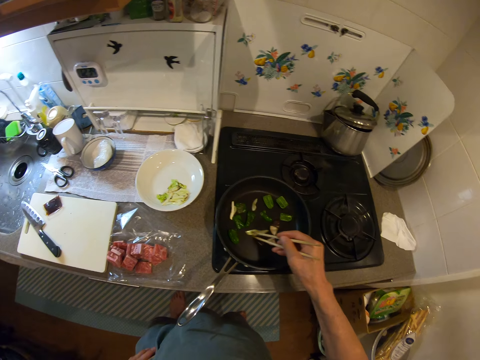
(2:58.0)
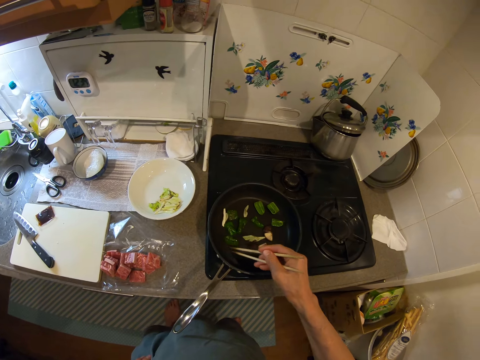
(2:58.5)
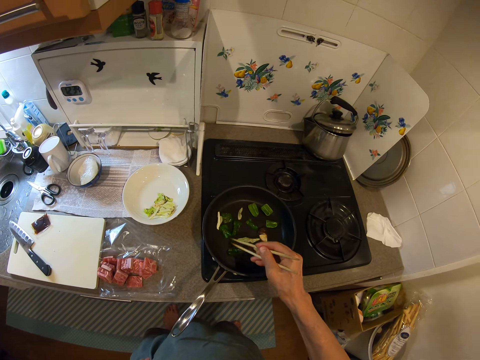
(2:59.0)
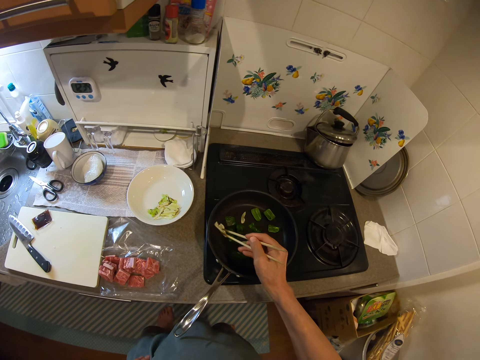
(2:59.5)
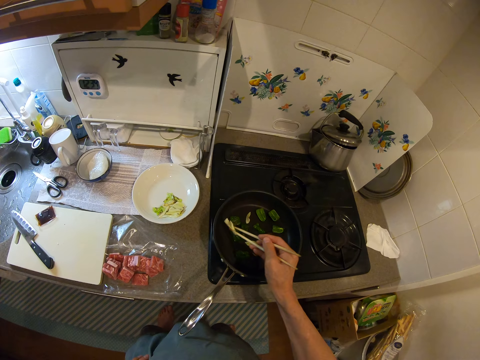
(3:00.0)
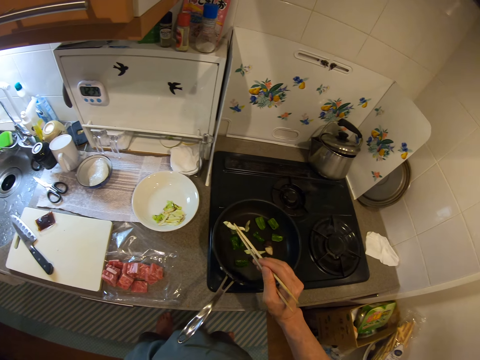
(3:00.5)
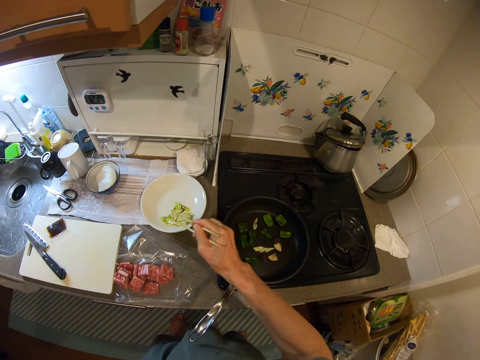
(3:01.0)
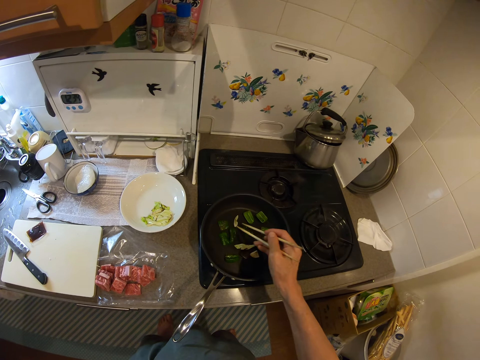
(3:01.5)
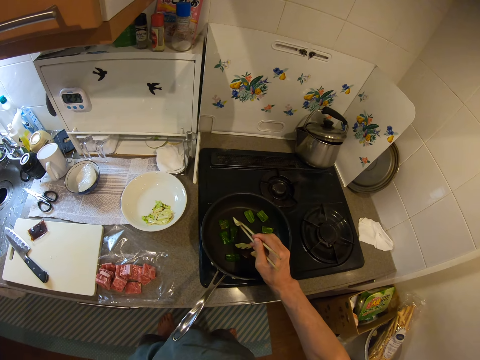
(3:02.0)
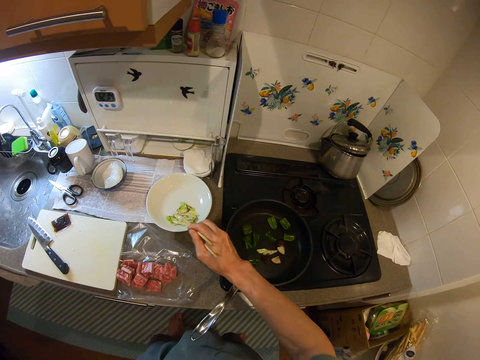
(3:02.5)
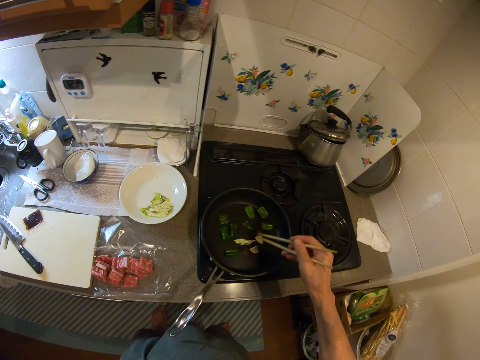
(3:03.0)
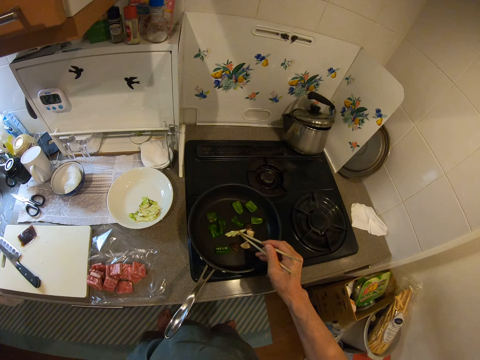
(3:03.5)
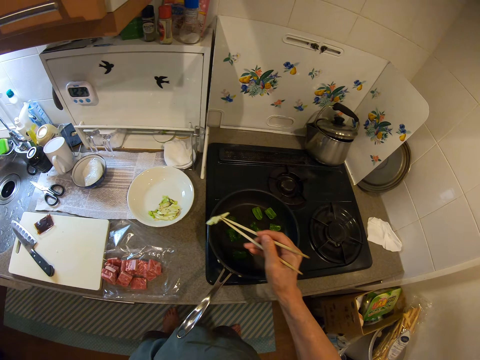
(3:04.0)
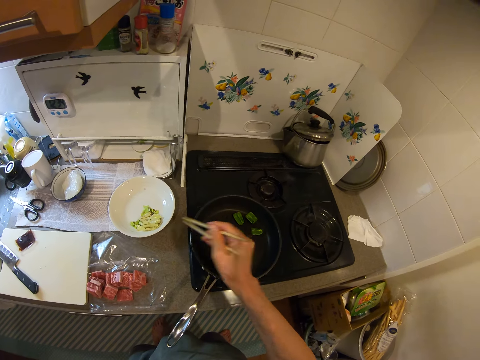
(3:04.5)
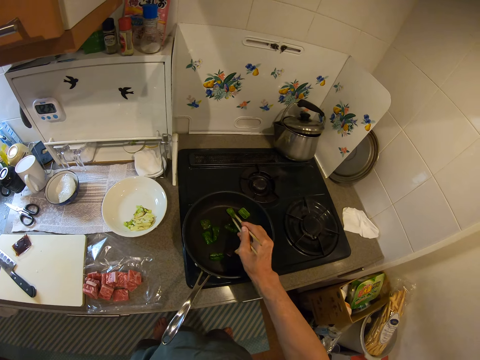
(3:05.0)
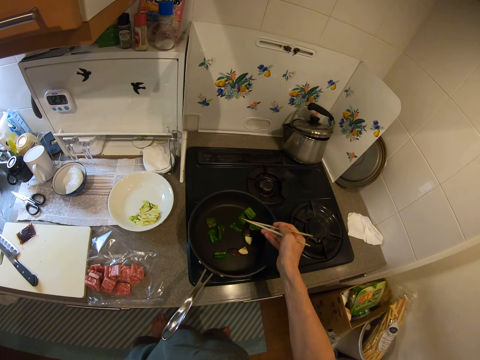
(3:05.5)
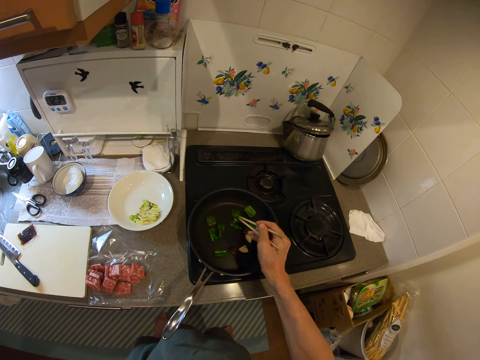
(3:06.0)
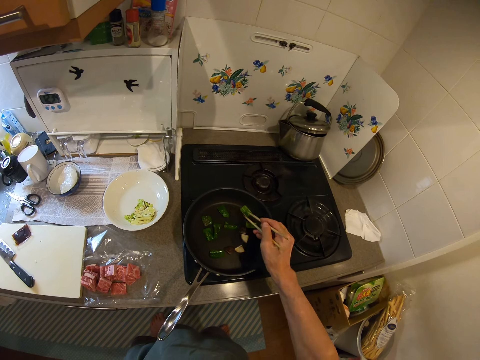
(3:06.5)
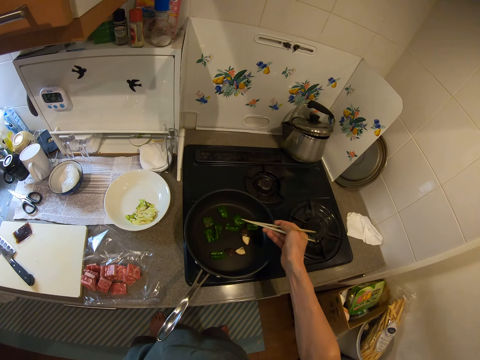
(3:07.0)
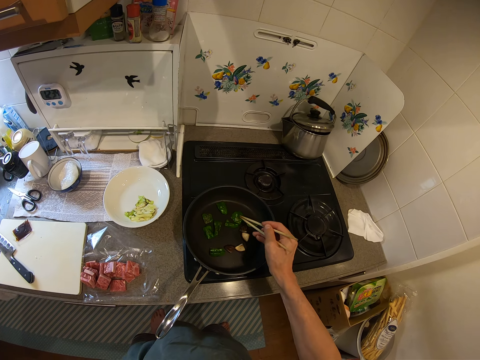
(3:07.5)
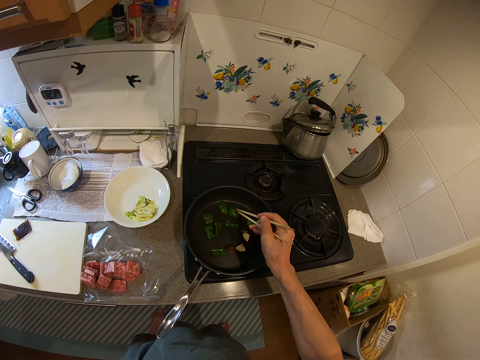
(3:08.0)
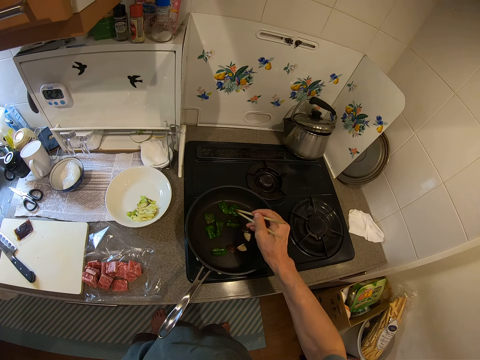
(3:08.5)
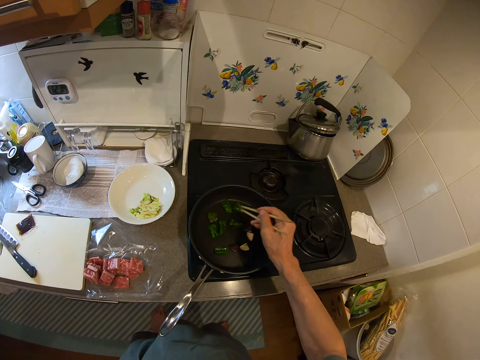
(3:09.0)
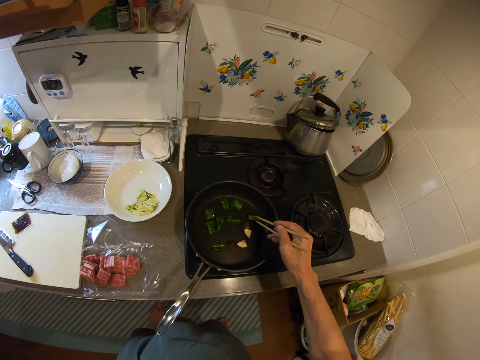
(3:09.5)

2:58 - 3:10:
The camera wearer picks a veggie with the chopsticks from the fry pan. They drop the veggie in the bowl. They serve the food in a plate. They pick a veggie with the chopsticks from the fry pan. They drop the veggie in the bowl. They pick a veggie with the chopsticks from the fry pan. They drop the veggie in the bowl. They adjust the veggies in the fry pan with the chopsticks. They inspect the food on the pan.

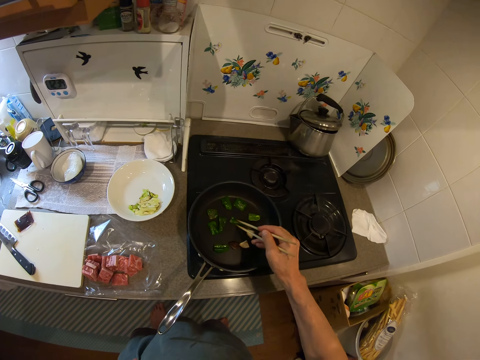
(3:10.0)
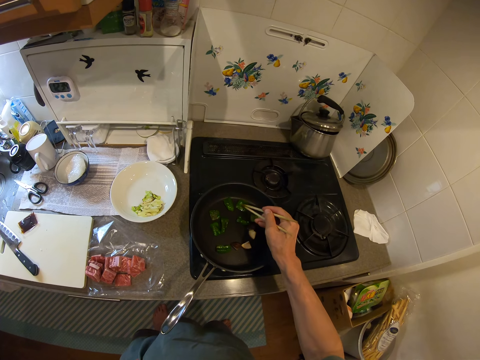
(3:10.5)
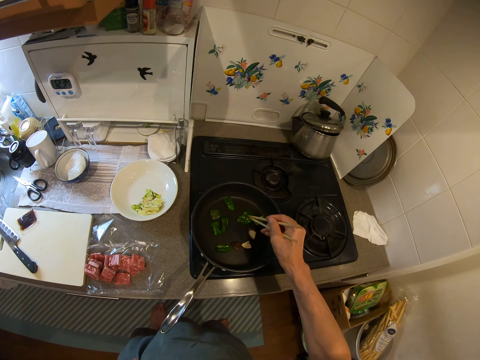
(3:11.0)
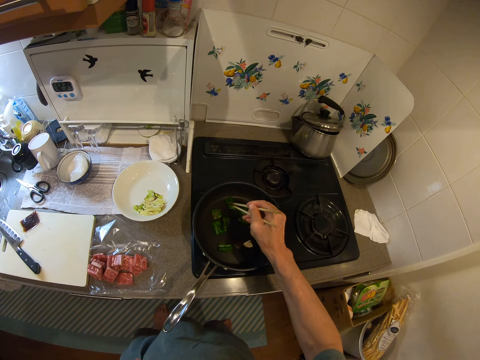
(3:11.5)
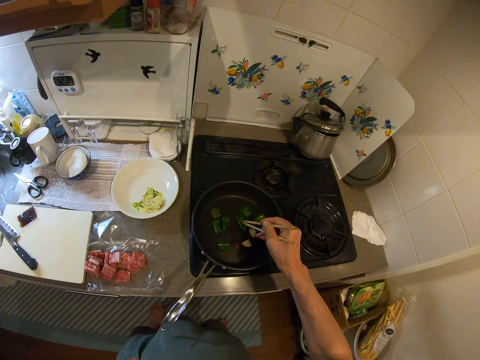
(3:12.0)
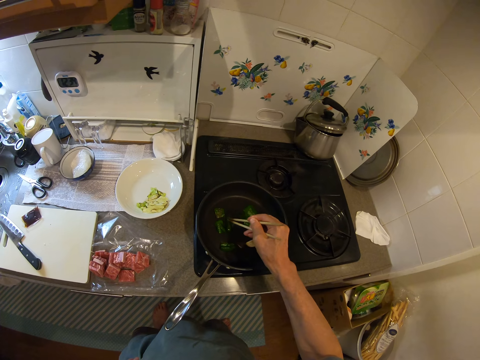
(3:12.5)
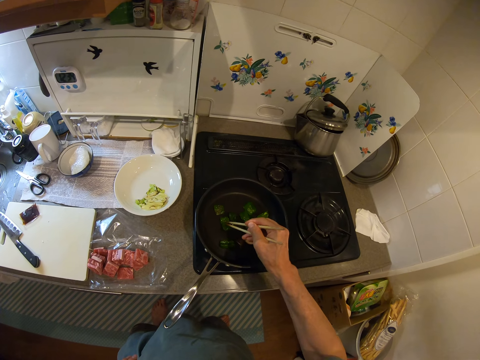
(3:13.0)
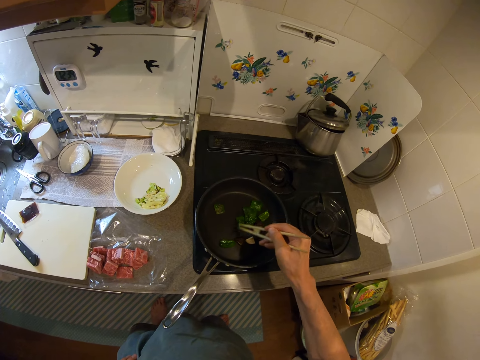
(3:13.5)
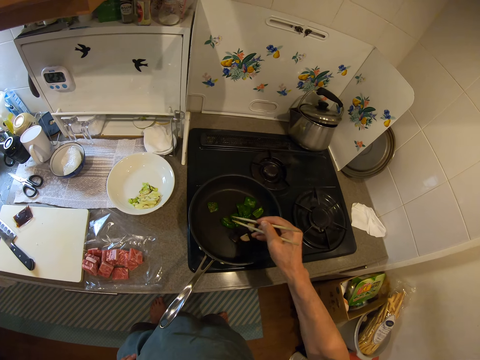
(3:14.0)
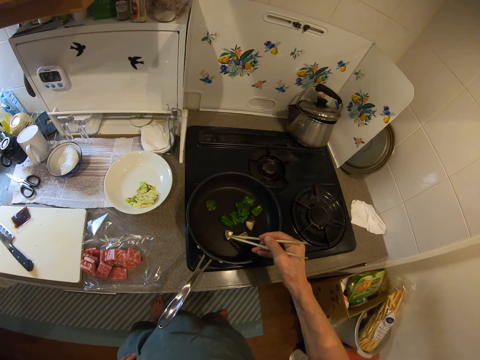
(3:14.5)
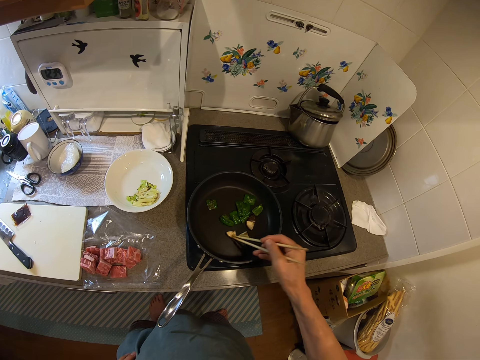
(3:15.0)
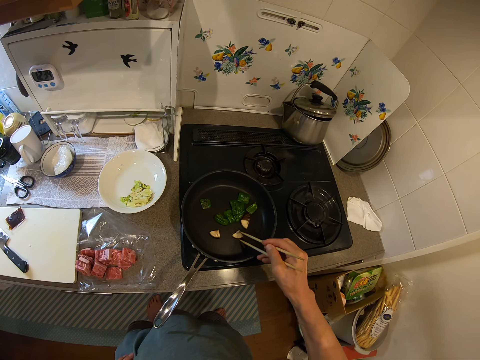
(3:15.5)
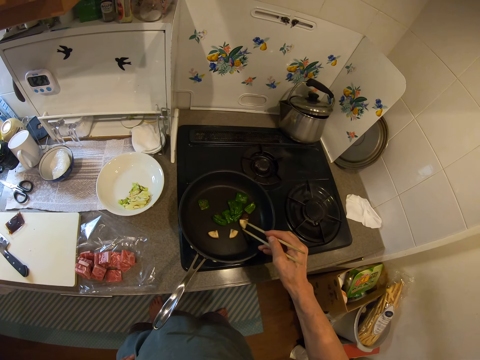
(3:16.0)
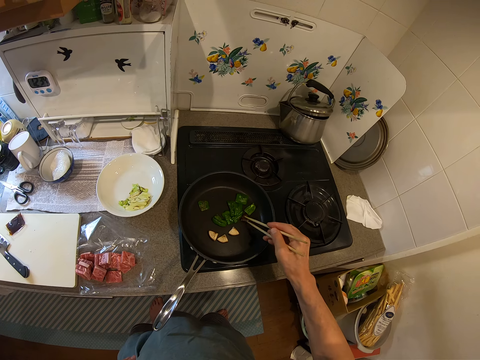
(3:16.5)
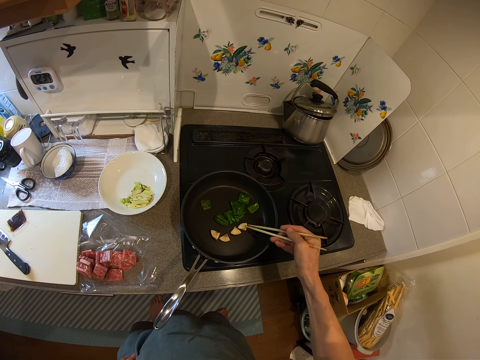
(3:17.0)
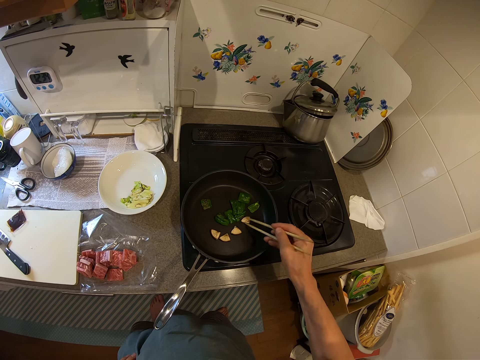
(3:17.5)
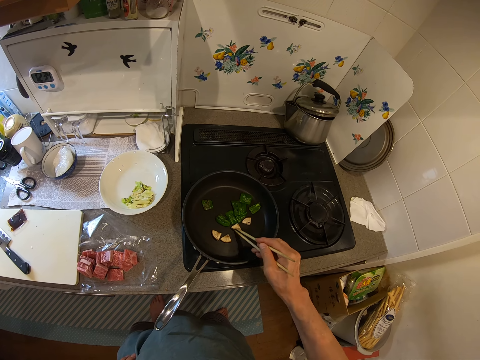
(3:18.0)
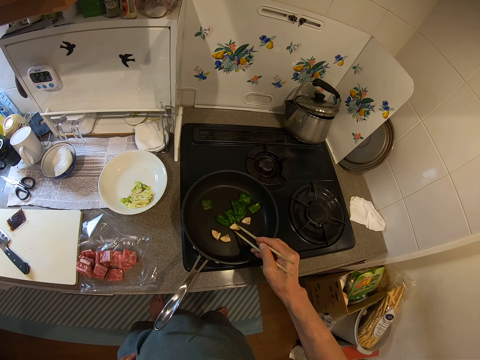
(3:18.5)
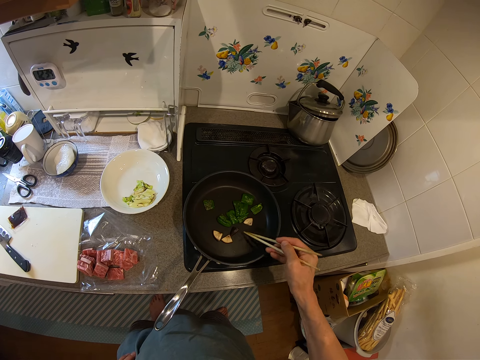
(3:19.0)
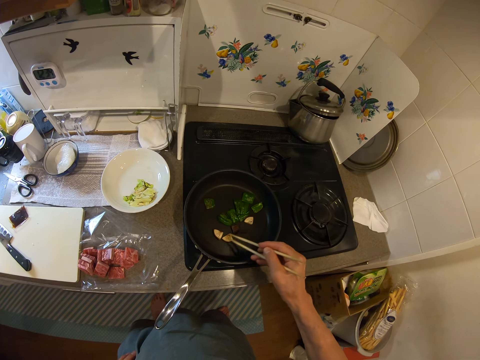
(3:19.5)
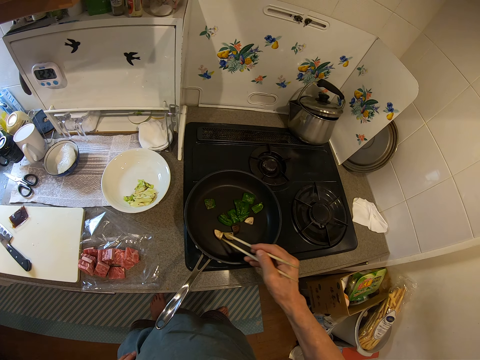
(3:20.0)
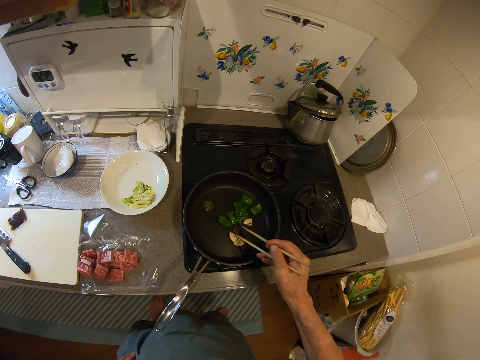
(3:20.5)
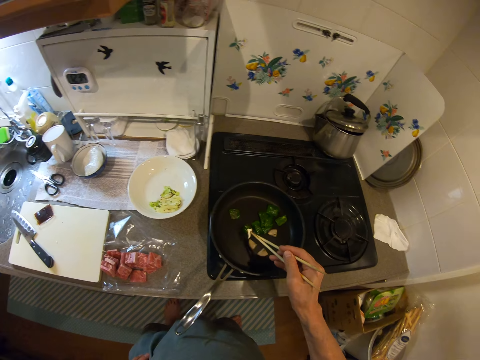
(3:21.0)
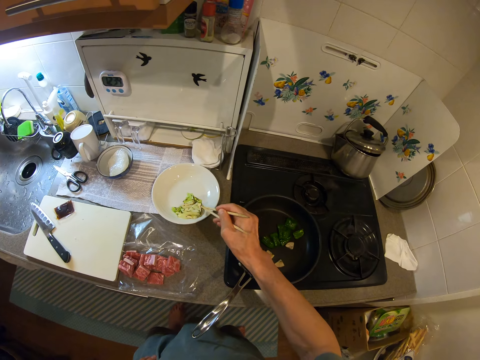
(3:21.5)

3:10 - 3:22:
The camera wearer picks a veggie with the chopsticks from the fry pan.

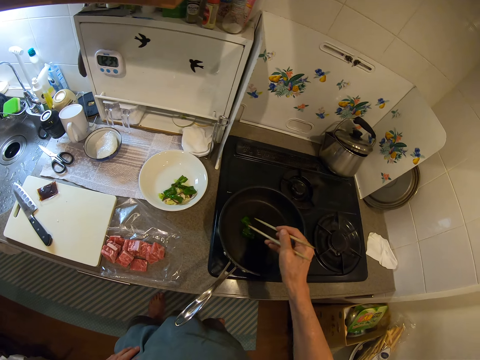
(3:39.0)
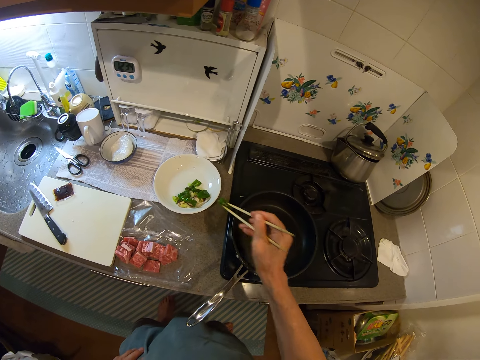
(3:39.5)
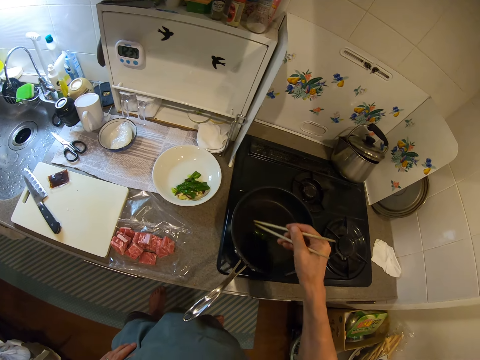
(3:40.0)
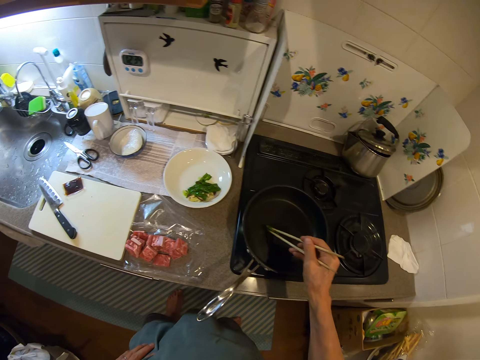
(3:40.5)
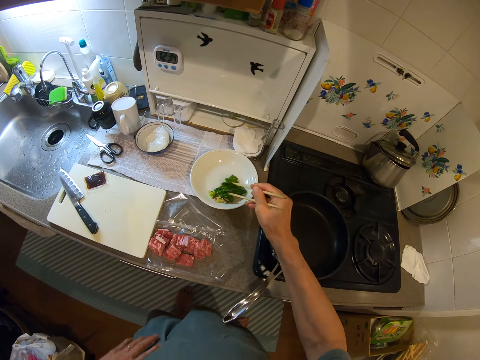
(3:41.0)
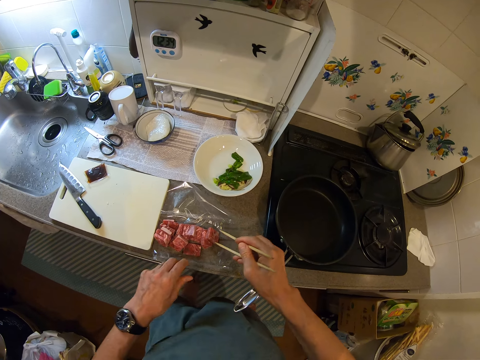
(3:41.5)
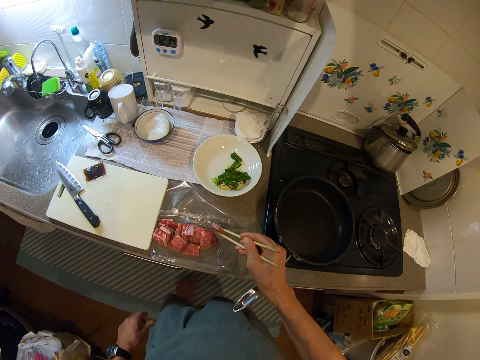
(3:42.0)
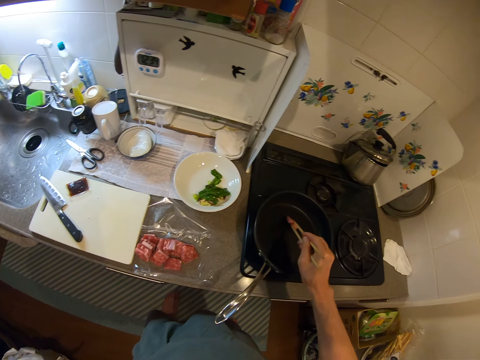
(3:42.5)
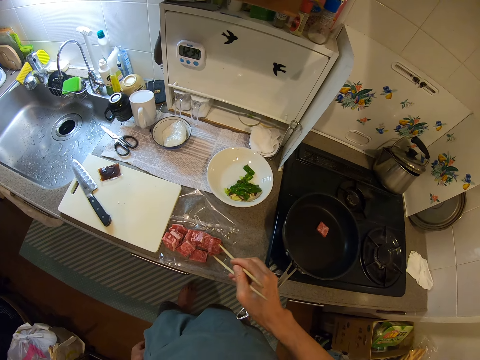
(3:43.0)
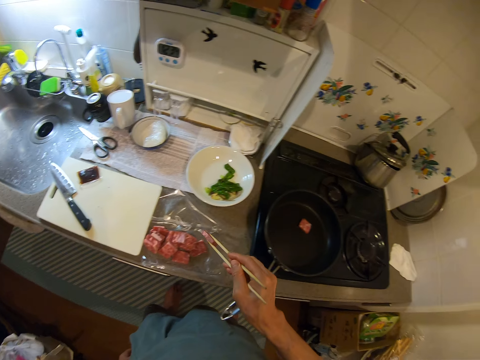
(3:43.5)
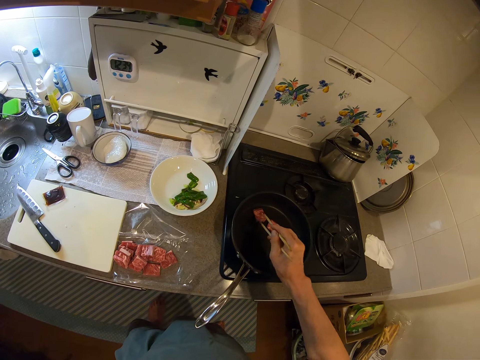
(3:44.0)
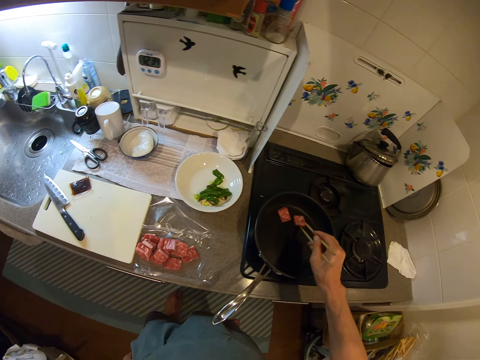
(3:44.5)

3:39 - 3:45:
The camera wearer drops the veggie in the bowl. They pick a veggie with the chopsticks from the fry pan. They drop the veggie in the bowl. They pick a veggie with the chopsticks from the fry pan. They drop the veggie in the bowl. They pick beef on a plastic bag from the countertop with the chopsticks. They drop the beef in the fry pan on the stove. They pick beef on the plastic bag from the countertop with the chopsticks. They drop the beef in the fry pan on the stove.
